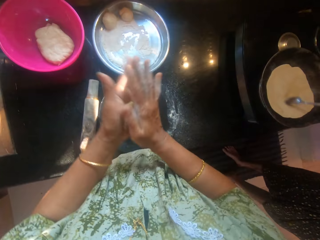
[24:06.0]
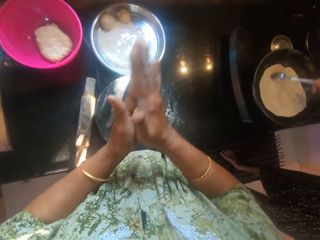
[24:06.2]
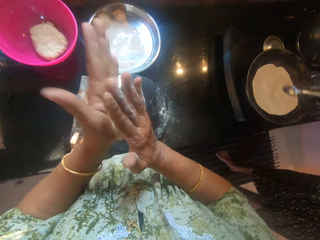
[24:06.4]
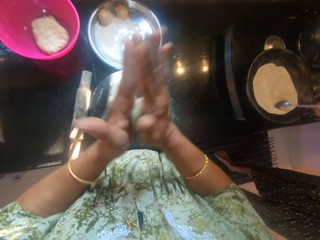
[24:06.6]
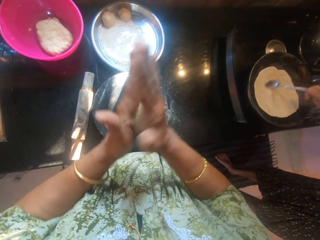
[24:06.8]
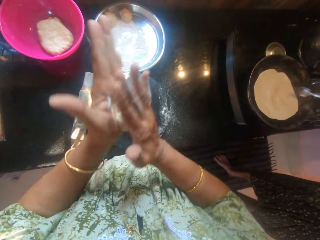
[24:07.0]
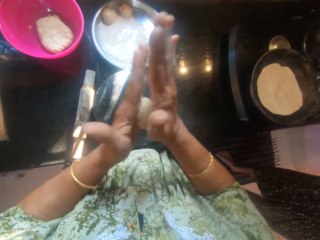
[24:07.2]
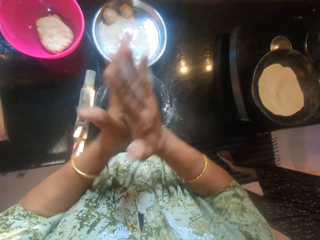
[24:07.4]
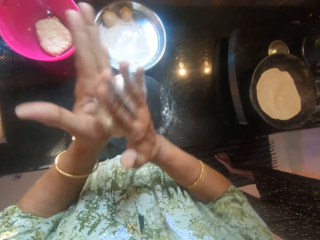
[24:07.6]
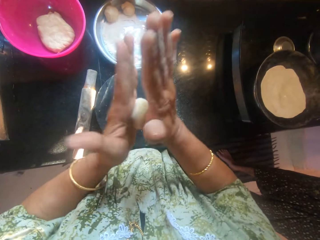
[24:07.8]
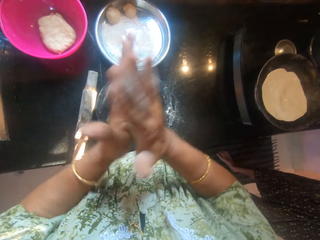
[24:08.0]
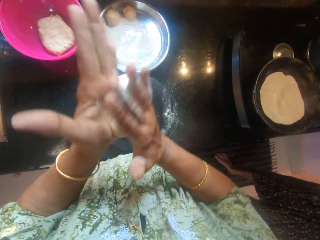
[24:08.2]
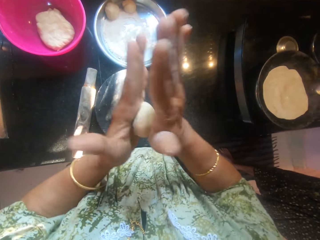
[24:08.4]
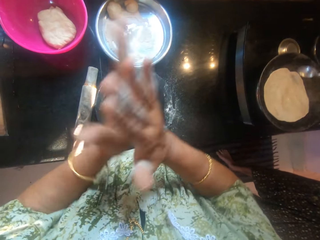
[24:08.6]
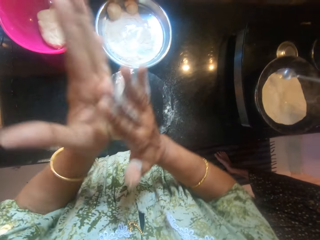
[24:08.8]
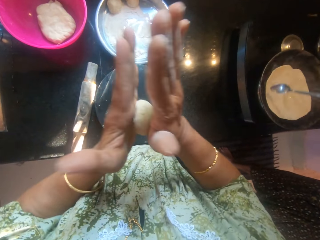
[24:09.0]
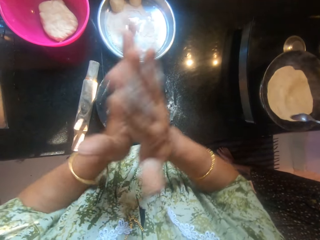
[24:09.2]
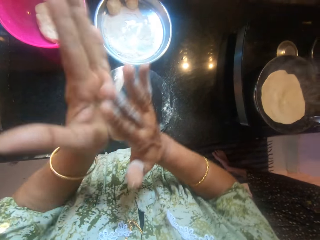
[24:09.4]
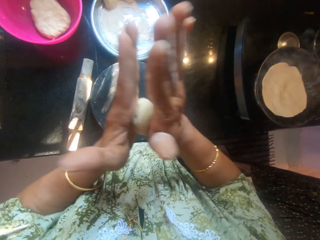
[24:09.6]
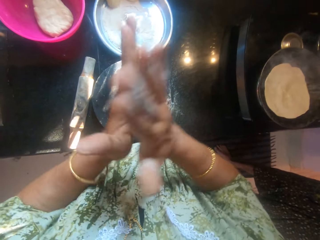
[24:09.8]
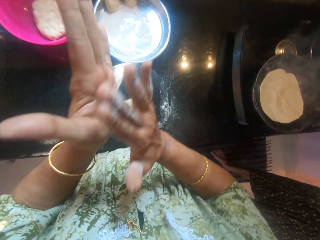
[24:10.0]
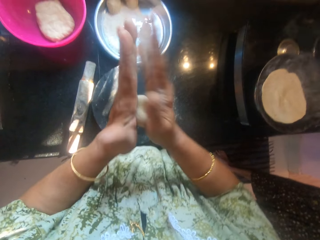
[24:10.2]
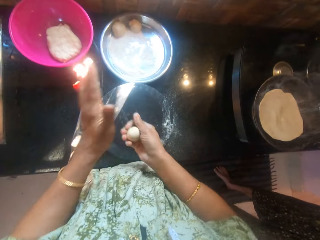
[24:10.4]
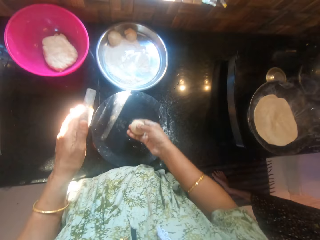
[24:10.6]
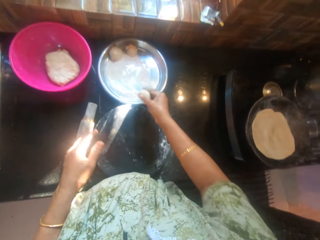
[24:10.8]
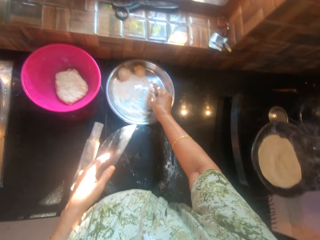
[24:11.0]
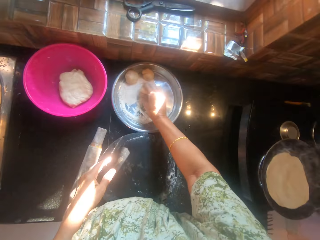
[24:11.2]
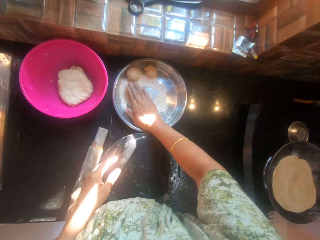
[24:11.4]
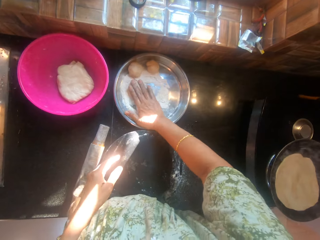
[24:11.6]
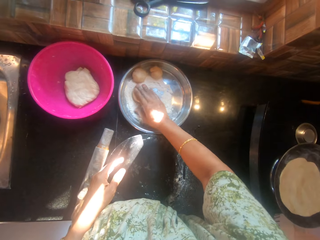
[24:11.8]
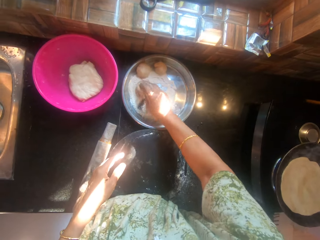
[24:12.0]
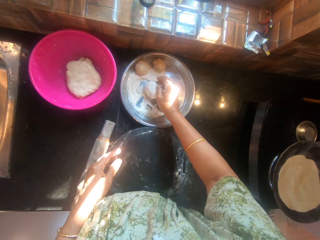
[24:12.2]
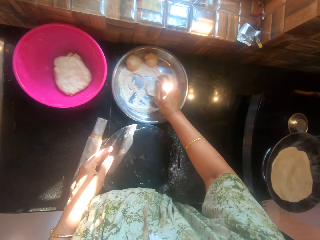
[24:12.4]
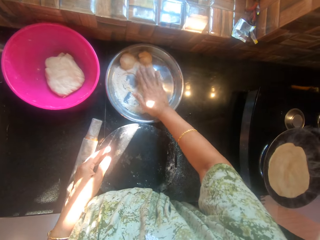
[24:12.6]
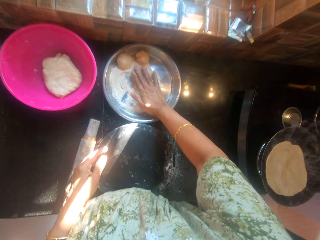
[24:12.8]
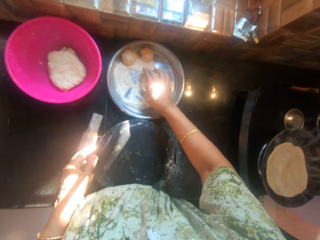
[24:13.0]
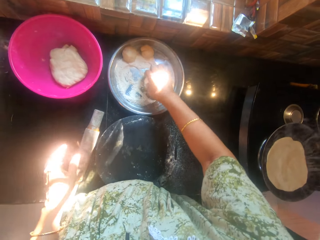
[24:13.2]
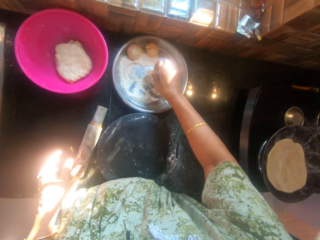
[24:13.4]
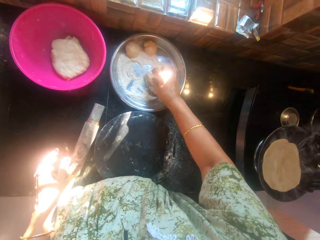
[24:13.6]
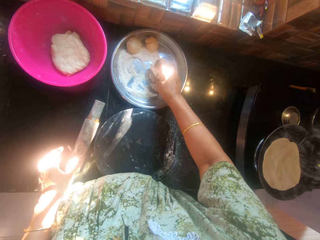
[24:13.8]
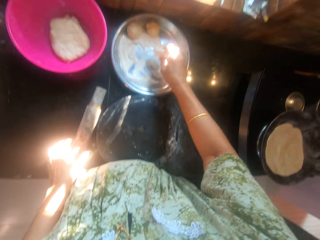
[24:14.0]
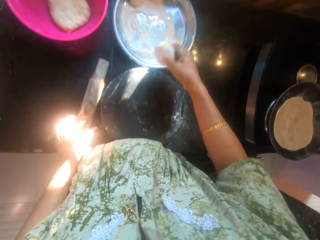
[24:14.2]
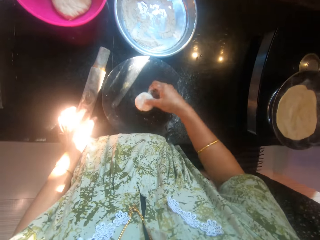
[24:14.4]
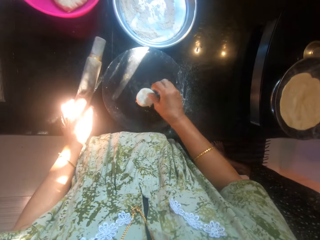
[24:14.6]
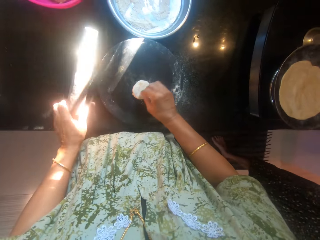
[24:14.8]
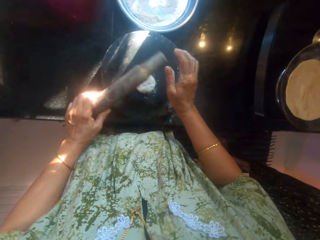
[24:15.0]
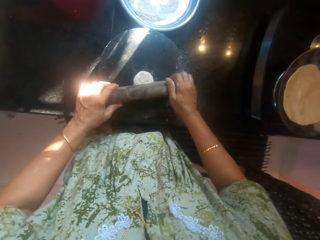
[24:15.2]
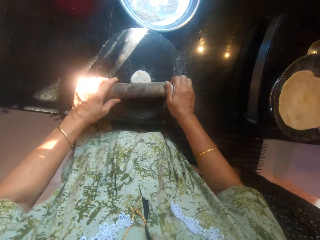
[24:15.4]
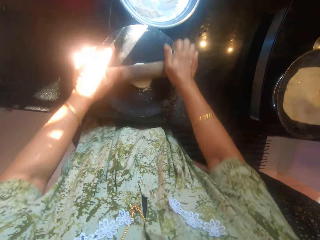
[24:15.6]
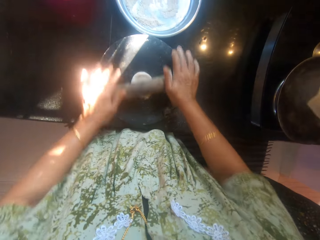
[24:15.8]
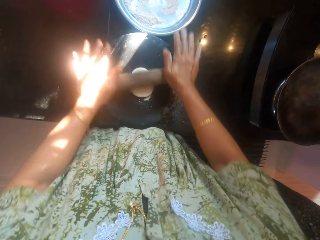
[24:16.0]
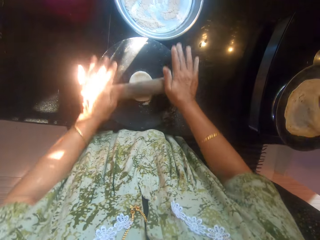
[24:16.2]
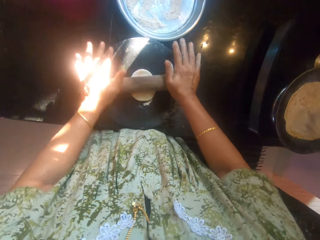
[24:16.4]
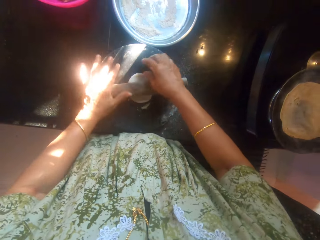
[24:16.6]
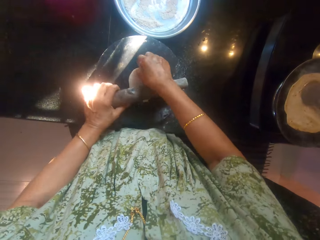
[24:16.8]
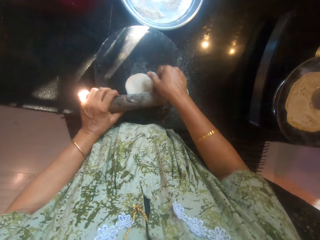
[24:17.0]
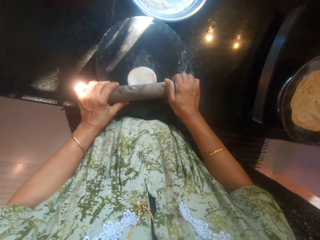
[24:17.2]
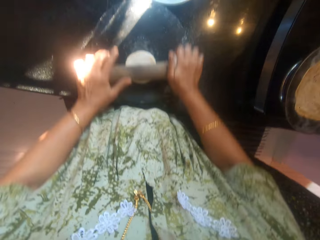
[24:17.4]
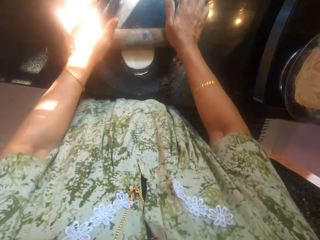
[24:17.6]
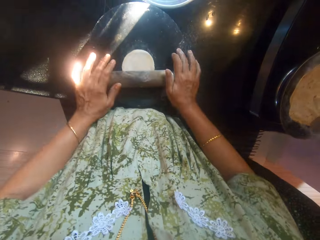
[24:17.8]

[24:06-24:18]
A man applies oil on a flat bread. The camera wearer rolls a dough. She kneads the dough with her hands. The man sprinkles oil on the flat bread. The camera wearer rolls the dough in flour on the tray. She puts the dough in the tray. She turns the dough. She drops the dough on the board. She kneads the dough on the board with a rolling pin. The man turns the flat bread.

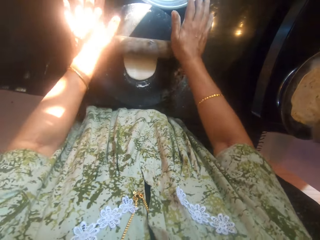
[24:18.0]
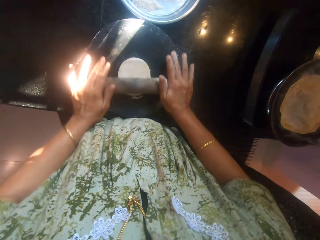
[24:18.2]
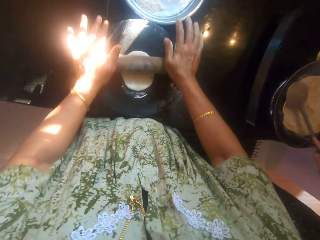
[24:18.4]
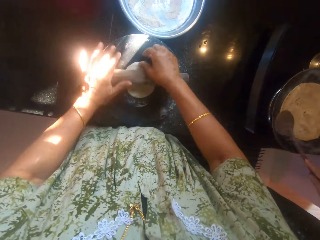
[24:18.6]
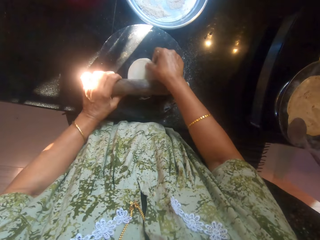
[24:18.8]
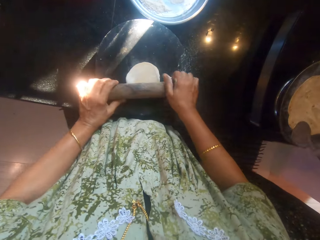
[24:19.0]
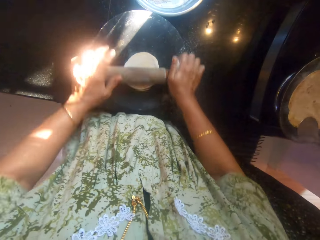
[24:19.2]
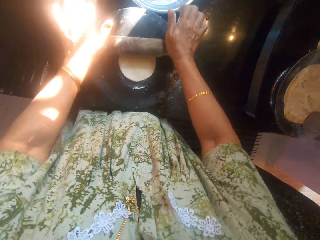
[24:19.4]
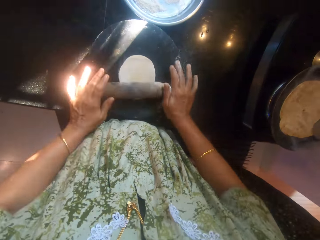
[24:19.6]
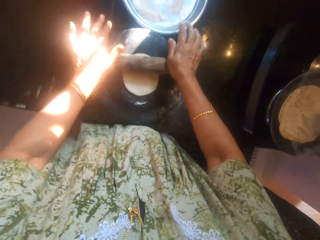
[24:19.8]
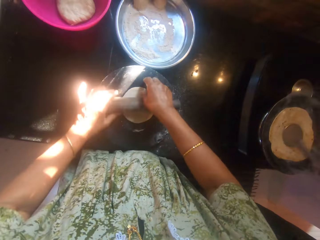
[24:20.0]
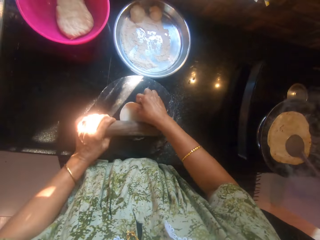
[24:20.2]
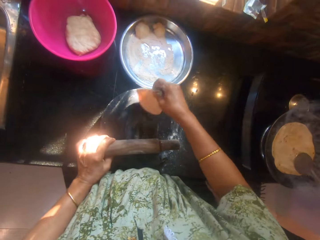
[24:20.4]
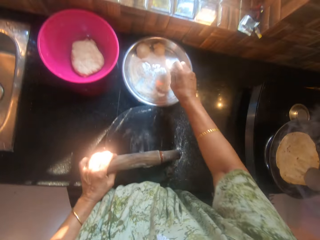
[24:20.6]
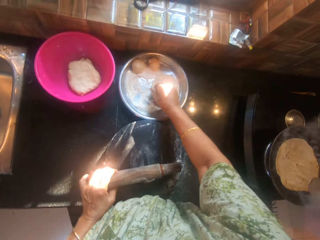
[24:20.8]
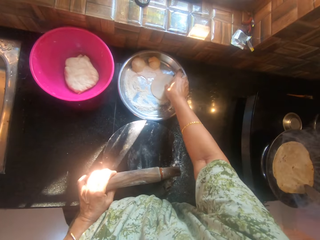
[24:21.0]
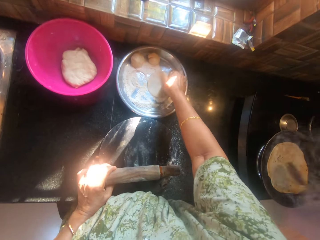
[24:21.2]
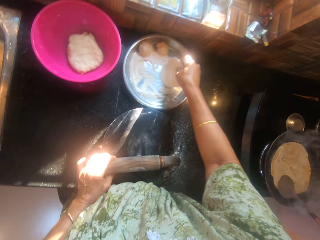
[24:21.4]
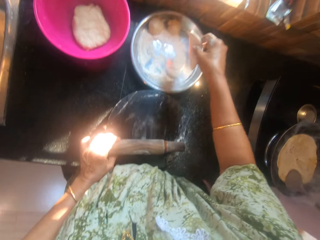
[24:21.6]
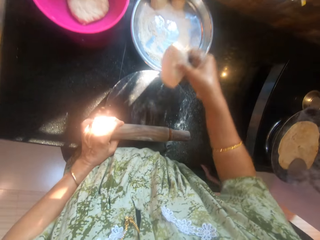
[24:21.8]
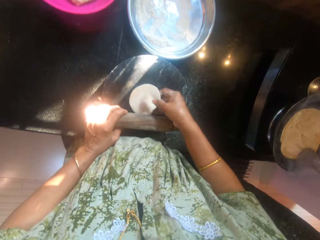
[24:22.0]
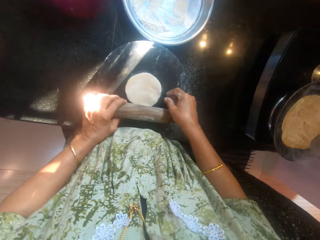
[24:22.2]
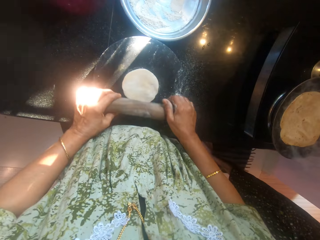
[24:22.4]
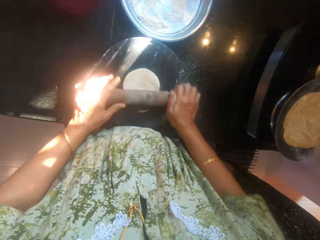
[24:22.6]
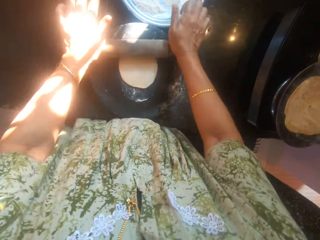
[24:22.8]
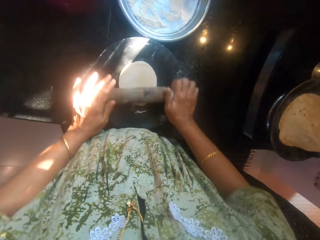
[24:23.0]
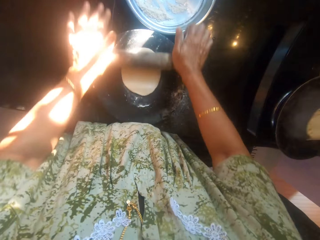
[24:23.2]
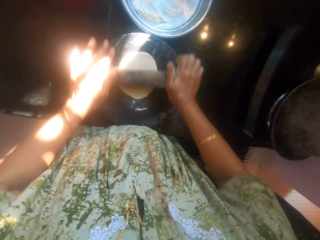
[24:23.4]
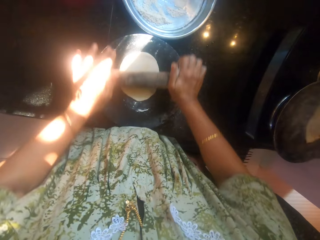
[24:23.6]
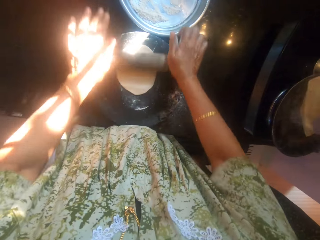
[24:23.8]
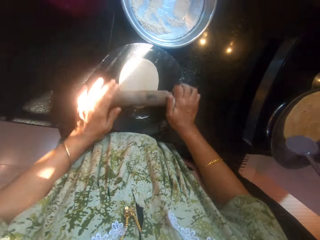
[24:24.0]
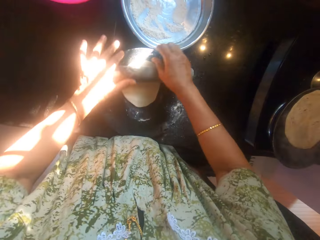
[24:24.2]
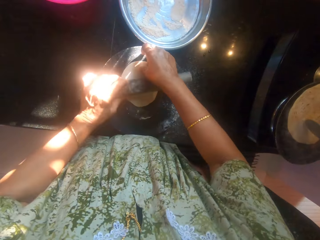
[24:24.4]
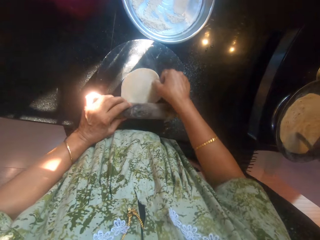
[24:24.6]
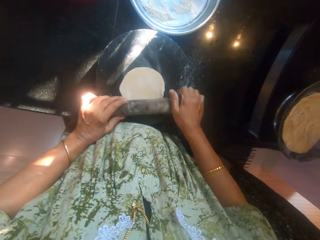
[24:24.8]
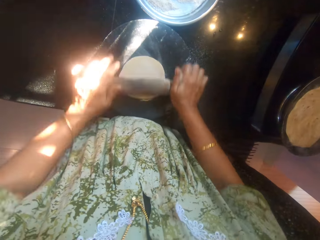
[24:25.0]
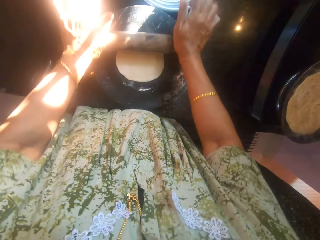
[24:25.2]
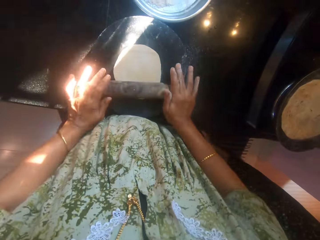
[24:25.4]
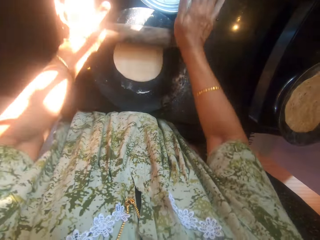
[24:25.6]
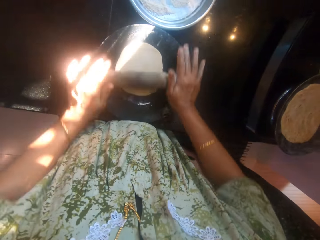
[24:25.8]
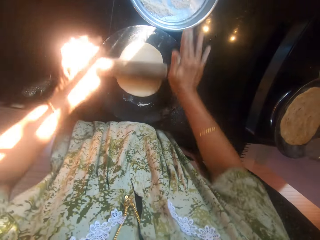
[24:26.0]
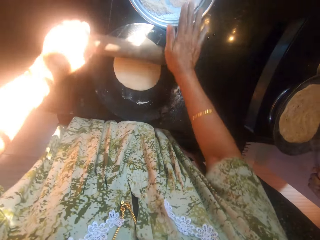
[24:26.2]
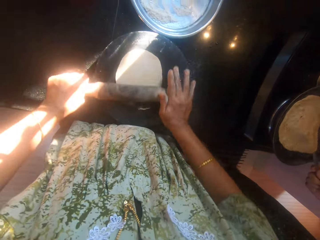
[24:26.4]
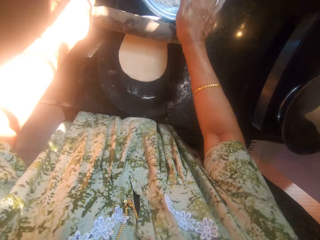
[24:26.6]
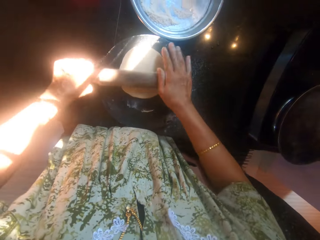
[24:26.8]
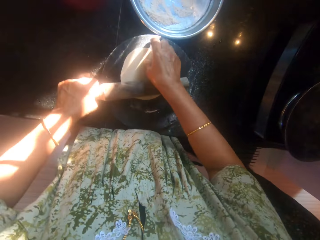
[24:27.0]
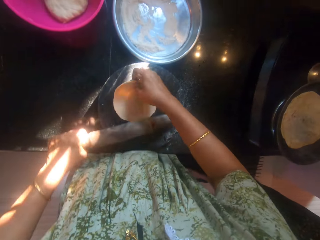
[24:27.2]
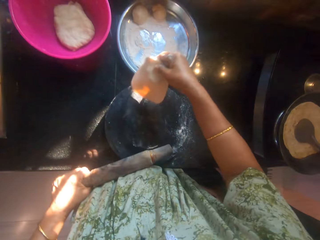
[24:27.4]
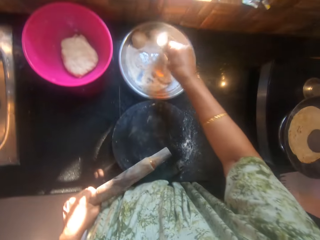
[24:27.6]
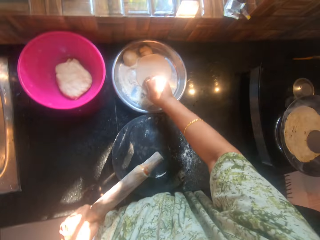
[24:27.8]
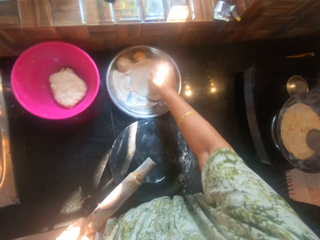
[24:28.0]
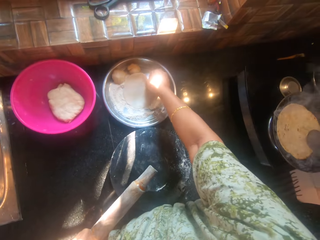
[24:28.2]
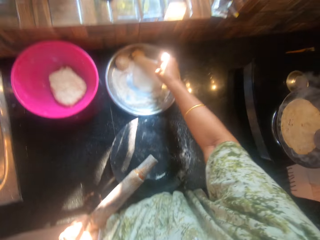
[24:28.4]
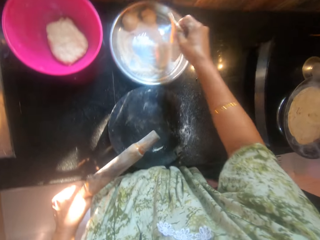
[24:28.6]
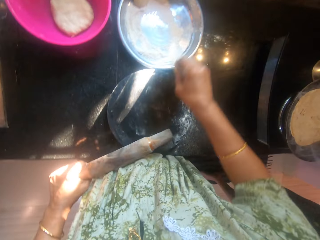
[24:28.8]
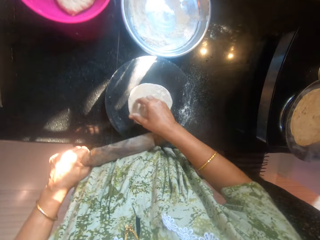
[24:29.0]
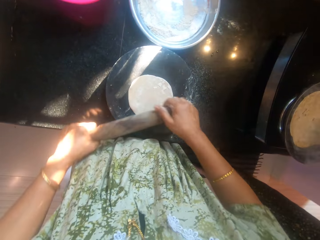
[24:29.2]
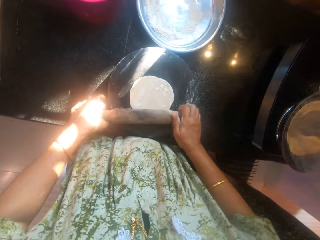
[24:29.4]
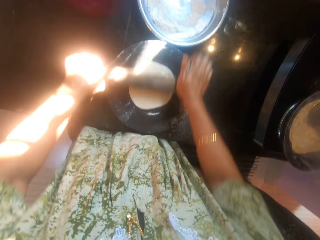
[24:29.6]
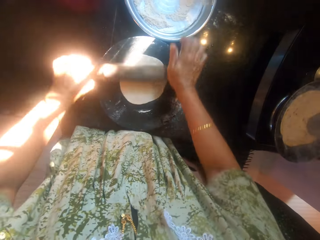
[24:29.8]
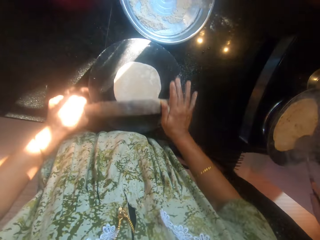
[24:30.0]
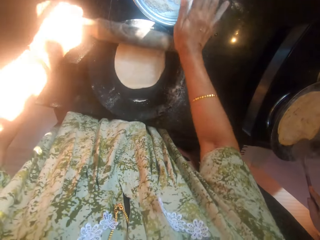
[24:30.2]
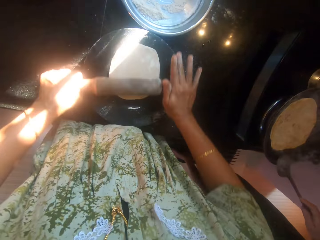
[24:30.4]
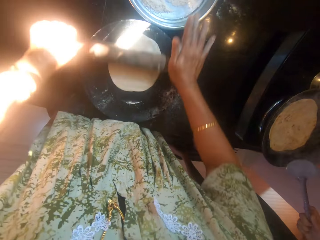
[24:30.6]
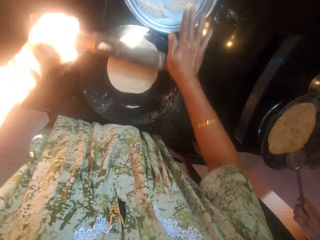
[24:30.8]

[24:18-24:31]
A man applies oil on a flat bread. The camera wearer places a dough on a tray. They roll the dough in flour on the tray. They pick up the dough. They drop the dough on the board. They knead the dough on the board with a rolling pin. The man turns the flat bread. He turns the flat bread again. The camera wearer puts the dough in the tray. They roll the dough in flour on the tray. They drop the dough on the board. They knead the dough on the board with the rolling pin.
